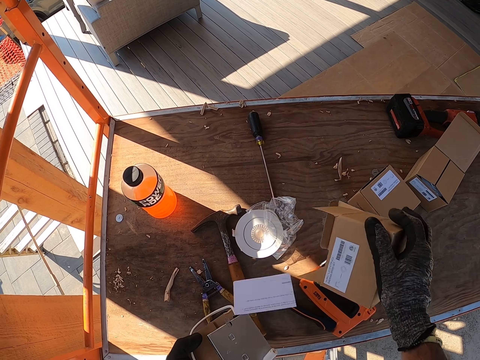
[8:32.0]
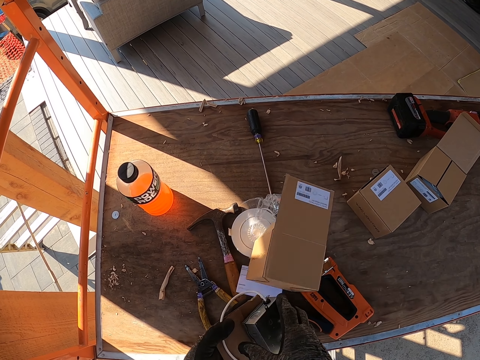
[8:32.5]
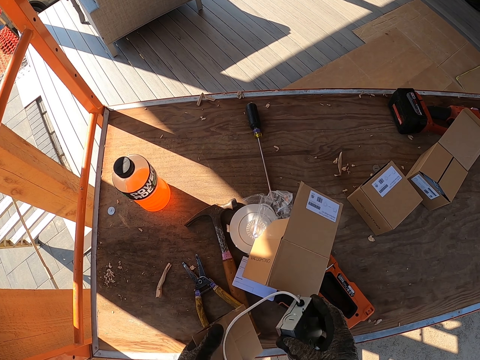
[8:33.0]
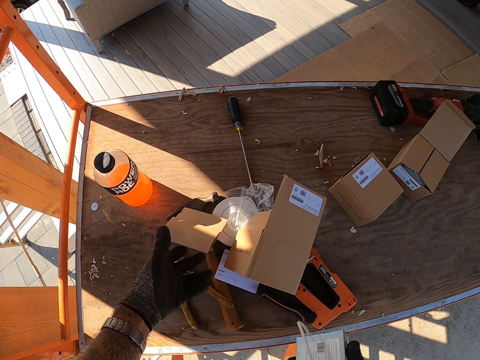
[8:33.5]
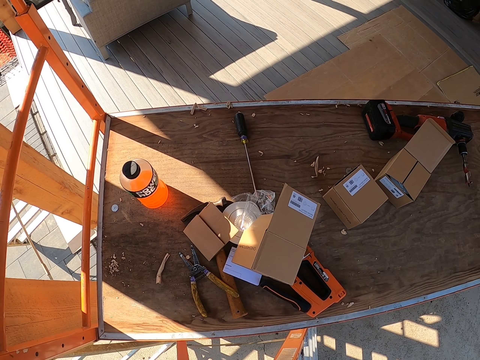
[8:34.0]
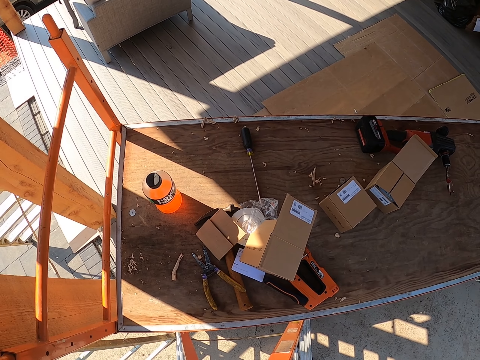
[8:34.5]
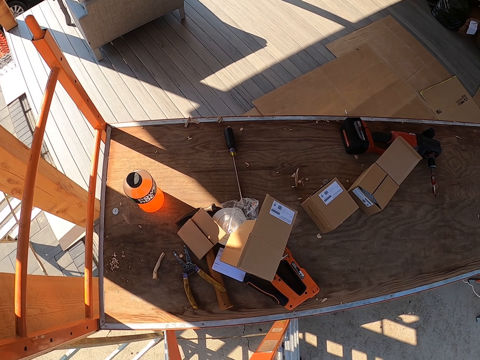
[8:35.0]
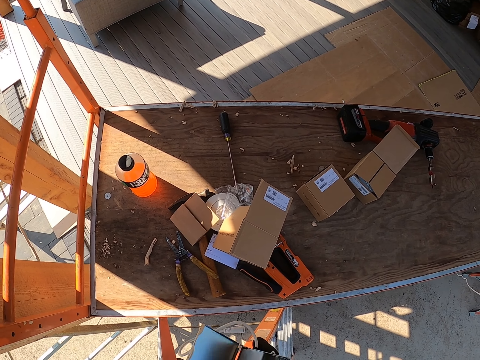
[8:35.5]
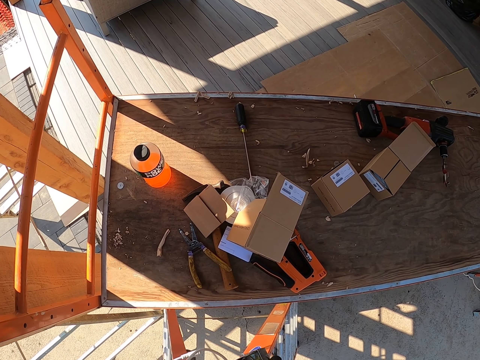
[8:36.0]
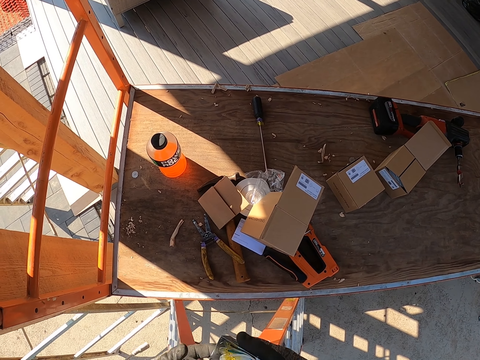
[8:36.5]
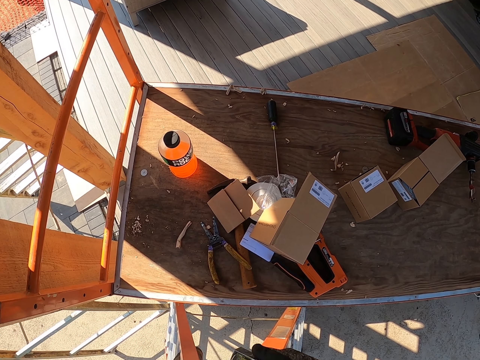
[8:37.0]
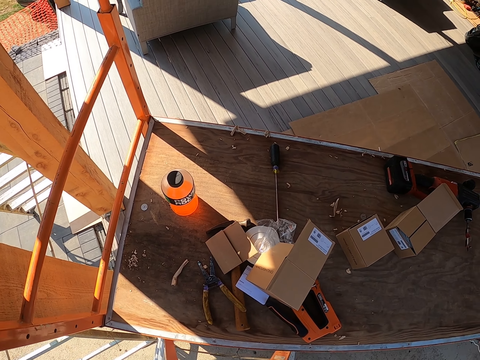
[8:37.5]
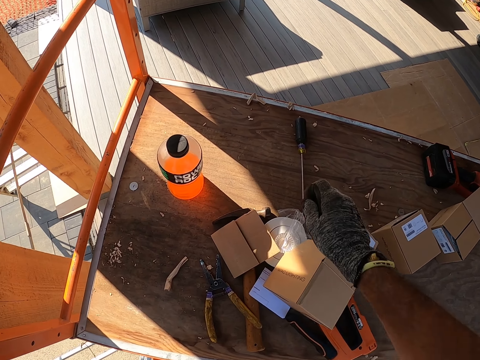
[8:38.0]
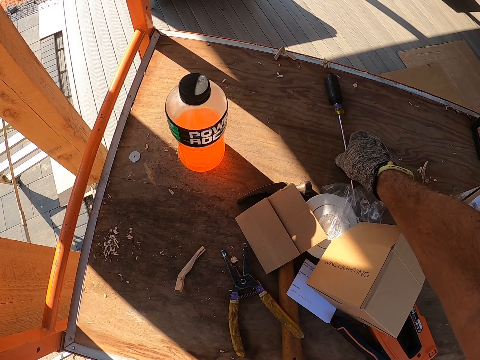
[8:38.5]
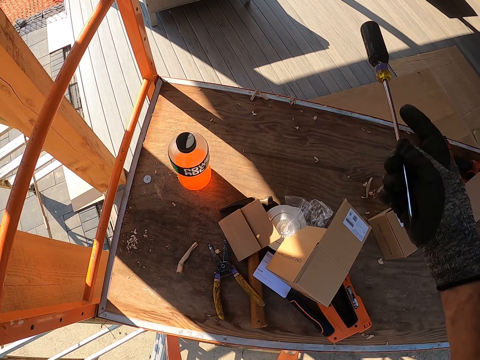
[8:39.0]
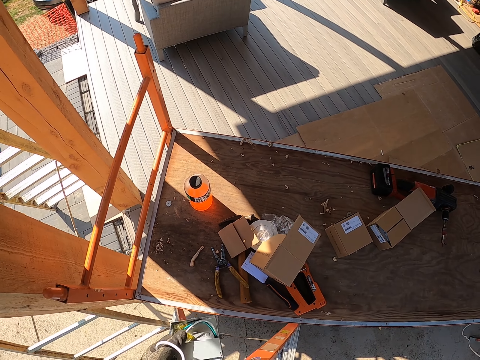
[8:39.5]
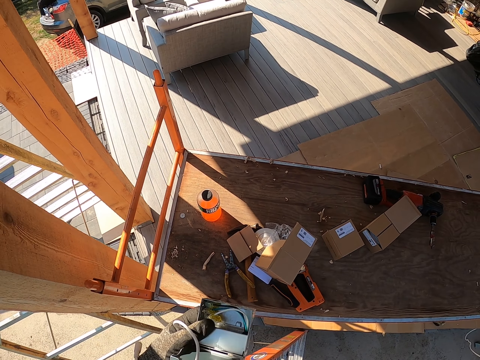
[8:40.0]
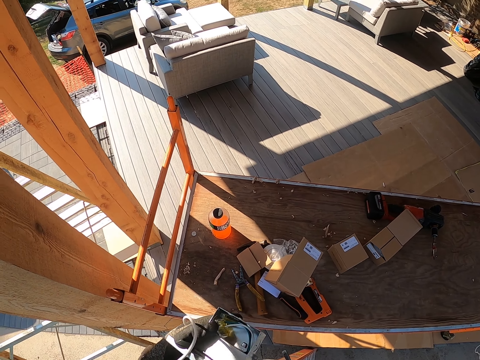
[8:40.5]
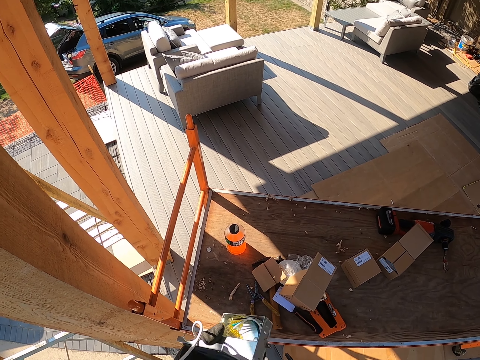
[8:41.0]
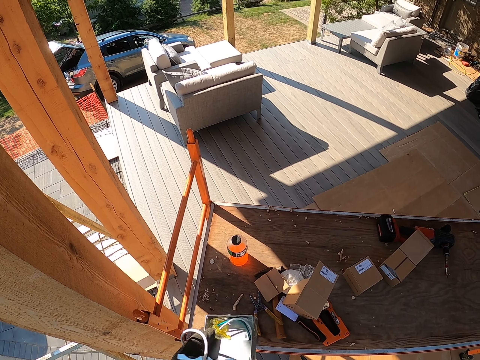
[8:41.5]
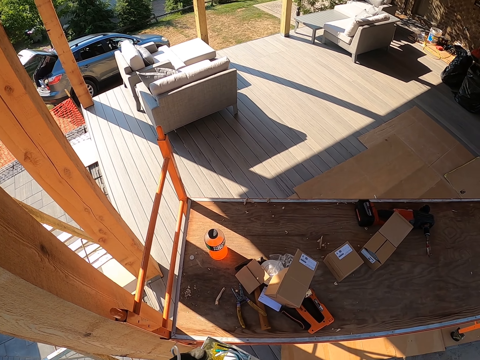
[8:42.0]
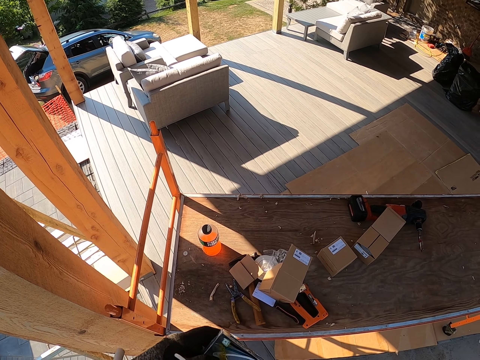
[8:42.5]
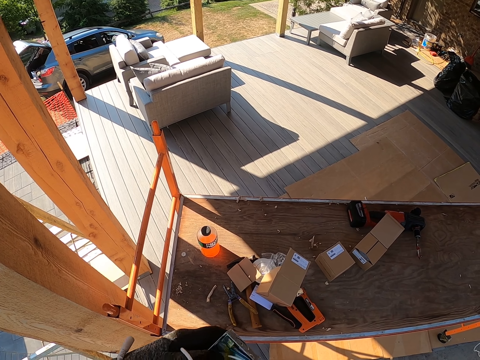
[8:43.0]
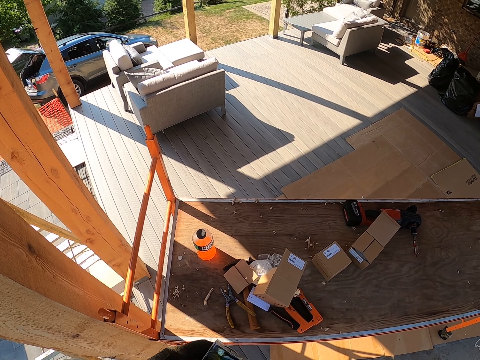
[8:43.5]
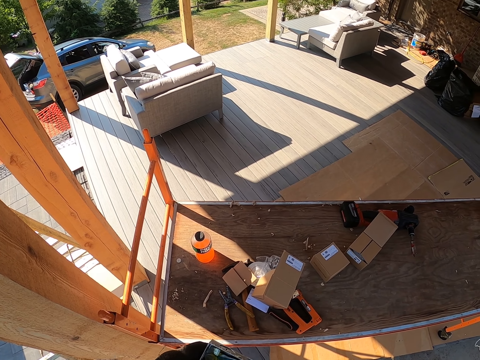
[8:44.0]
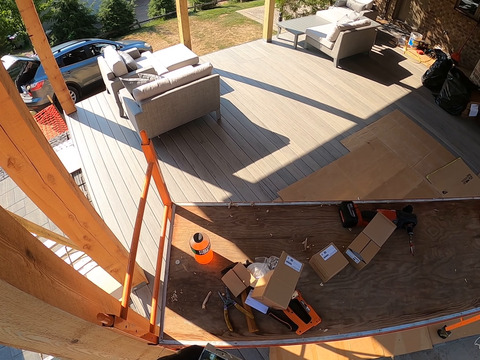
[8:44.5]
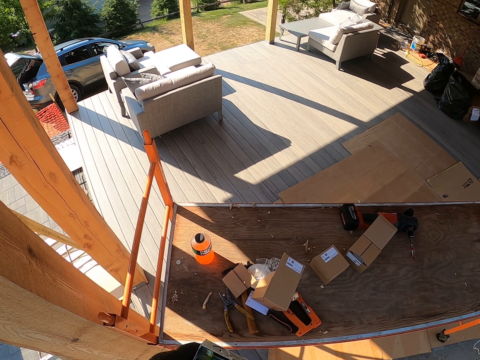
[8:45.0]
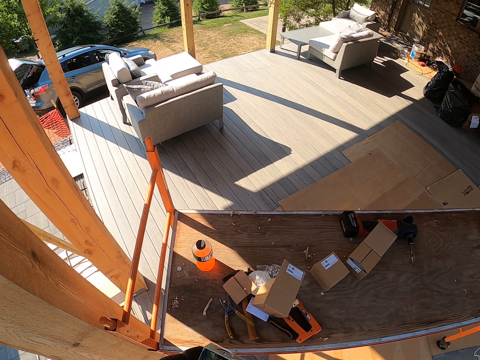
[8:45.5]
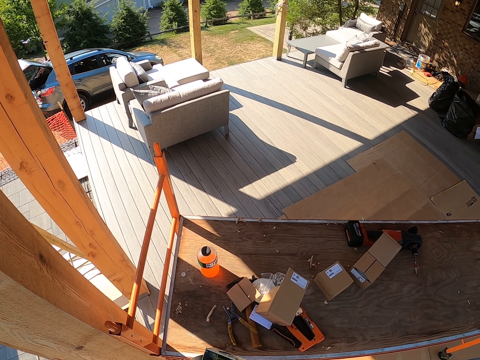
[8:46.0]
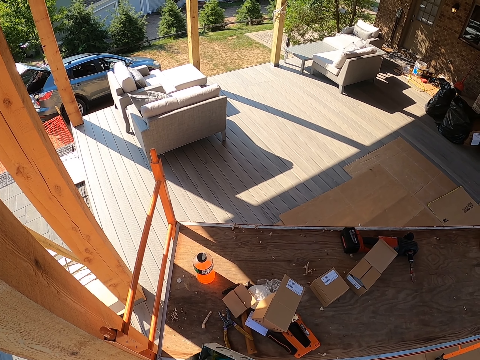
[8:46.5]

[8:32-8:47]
The camera wearer removes something from the box. They drop the box on the table. They hold something. They place the paper down. They look around. They hold something. They hold the screwdriver. They take the screwdriver. They hold something. They stare at something.

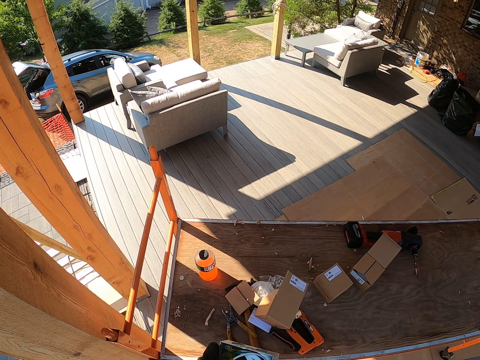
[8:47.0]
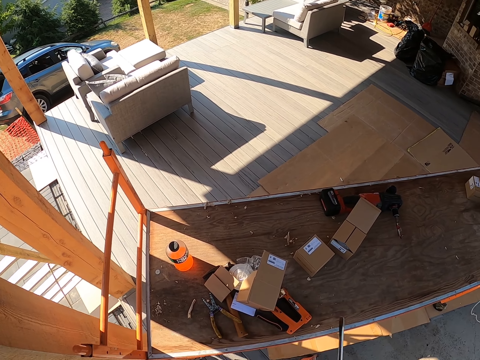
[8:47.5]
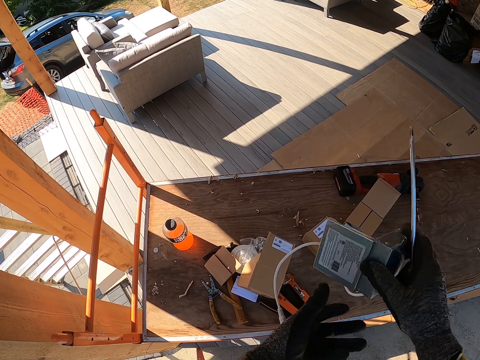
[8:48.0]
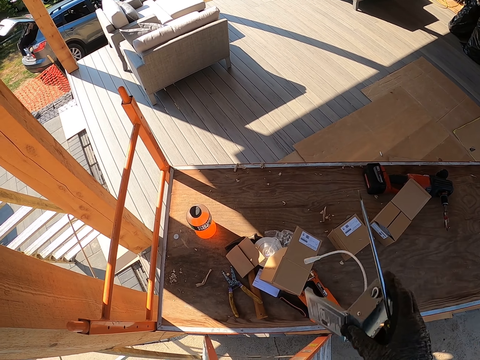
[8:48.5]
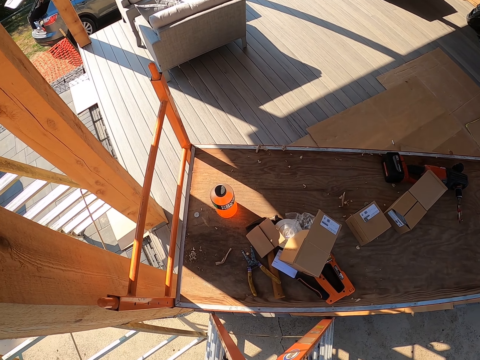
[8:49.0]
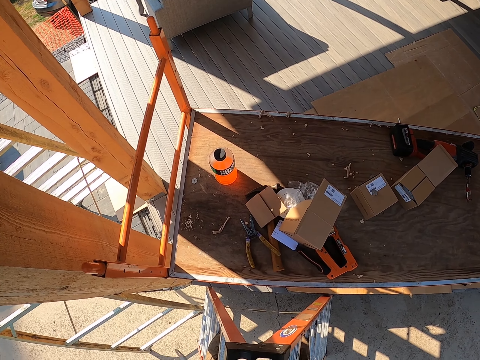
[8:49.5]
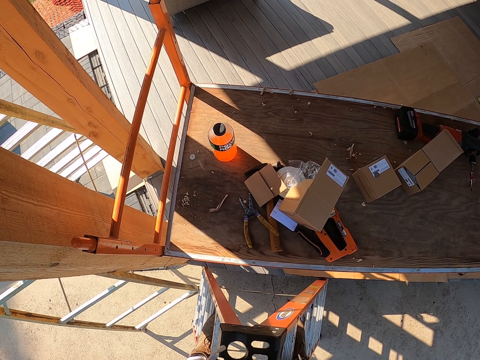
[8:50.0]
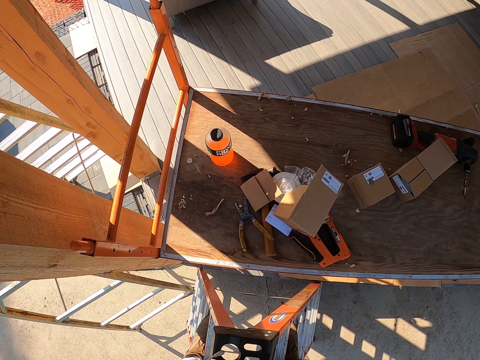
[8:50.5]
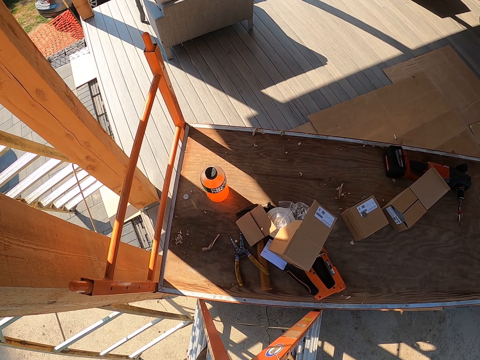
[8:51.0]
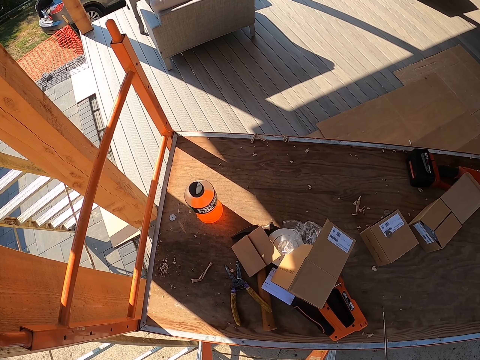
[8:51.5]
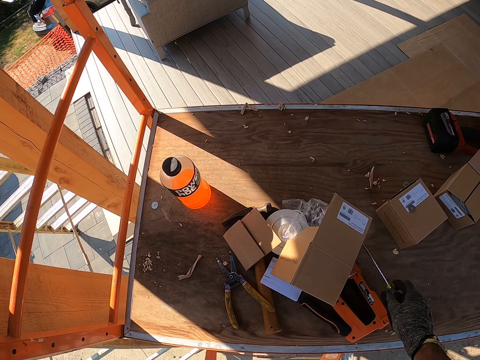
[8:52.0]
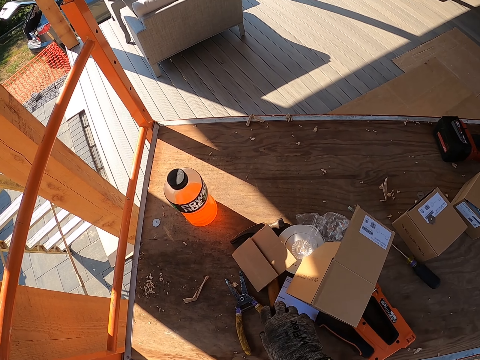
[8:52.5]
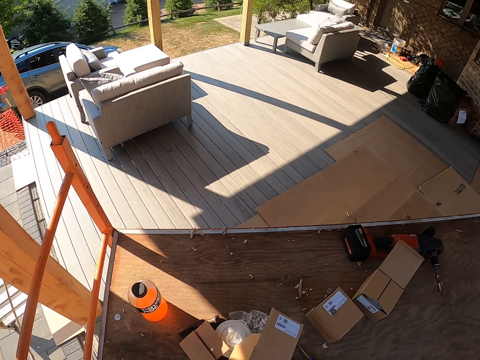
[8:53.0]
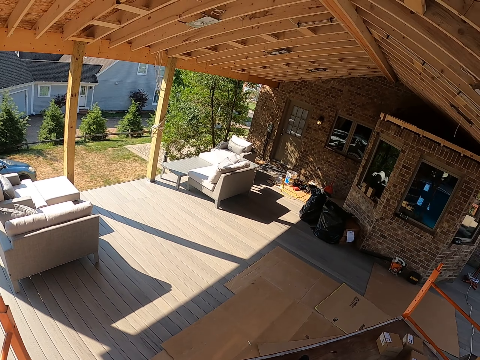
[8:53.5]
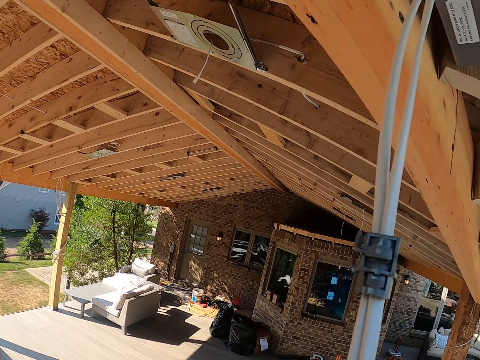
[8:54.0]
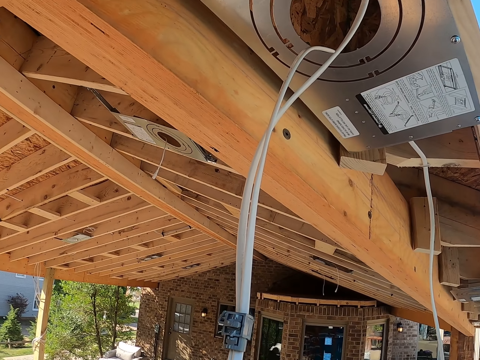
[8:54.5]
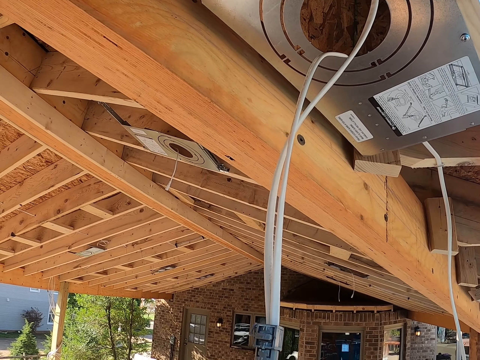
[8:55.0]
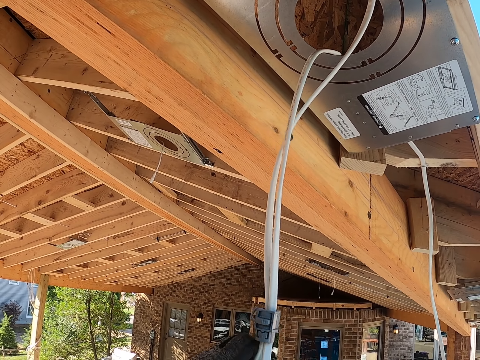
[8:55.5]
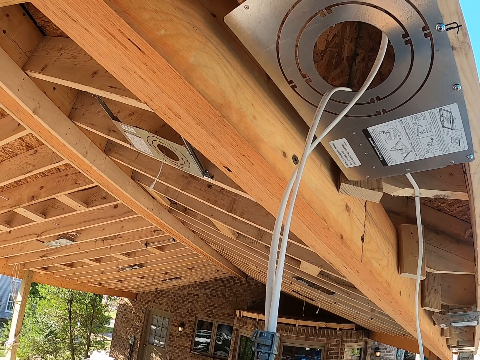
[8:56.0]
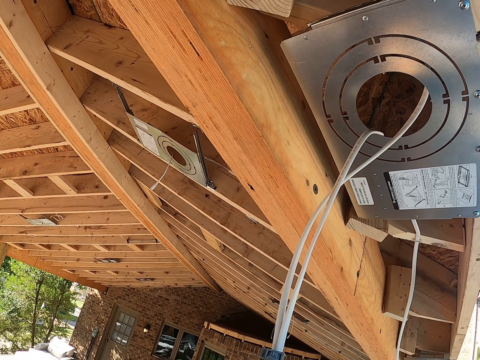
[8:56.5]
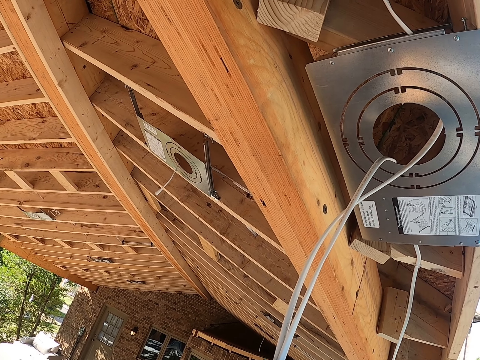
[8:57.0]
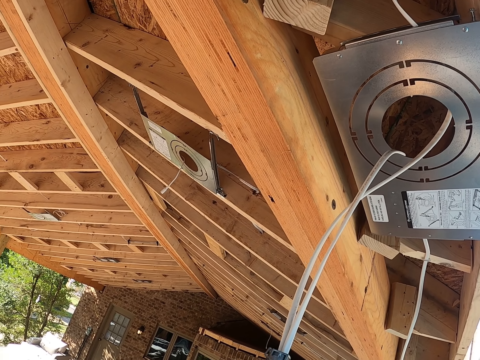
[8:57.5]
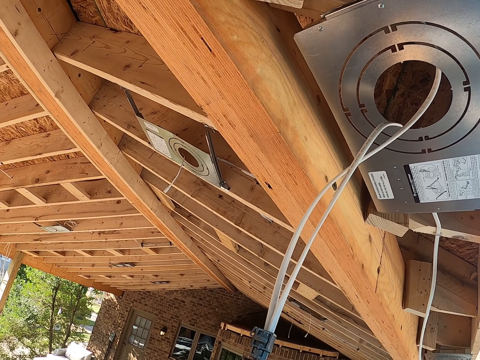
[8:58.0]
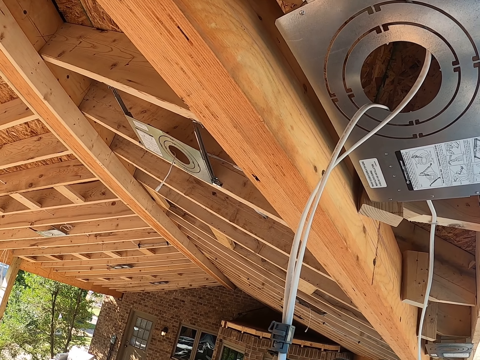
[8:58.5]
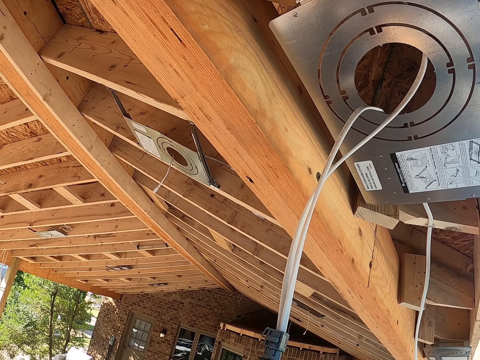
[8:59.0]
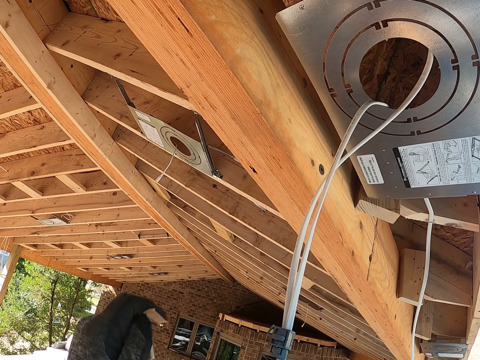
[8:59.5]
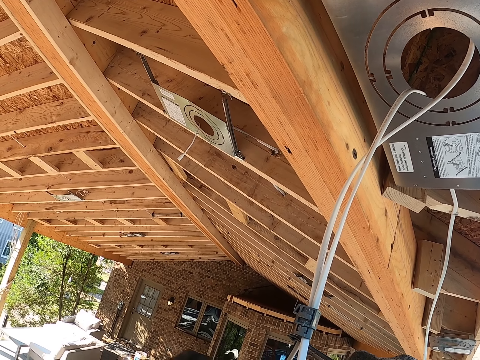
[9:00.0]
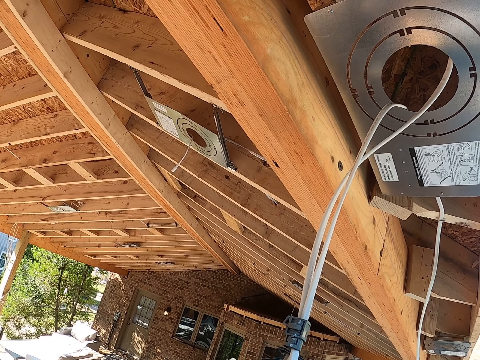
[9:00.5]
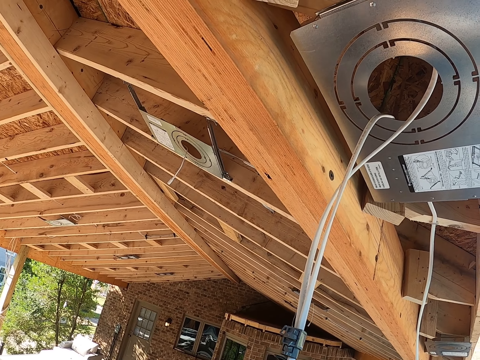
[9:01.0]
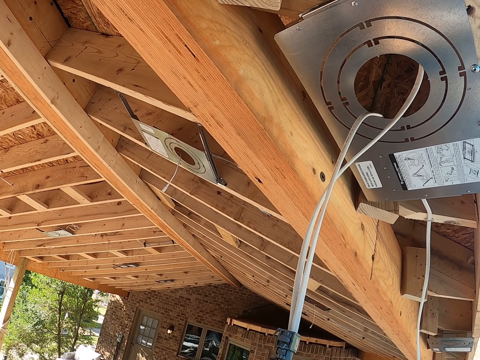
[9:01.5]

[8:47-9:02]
The camera wearer looks around. They drop the screwdriver on the table. They pick up the pliers. They look around. They hold the cables. They adjust the cable. They pull the cables.
